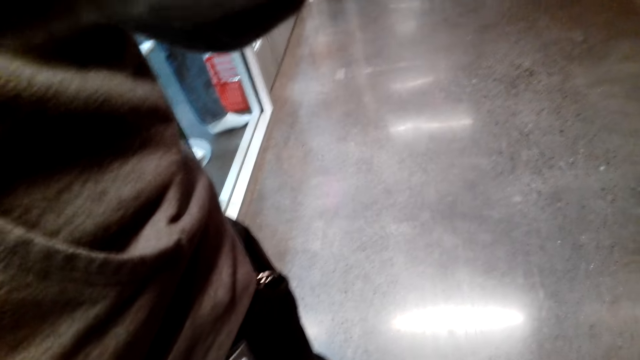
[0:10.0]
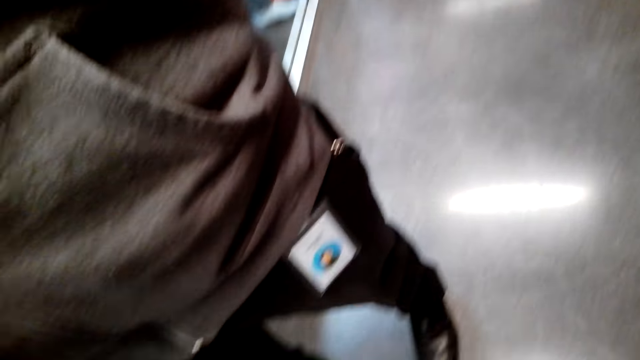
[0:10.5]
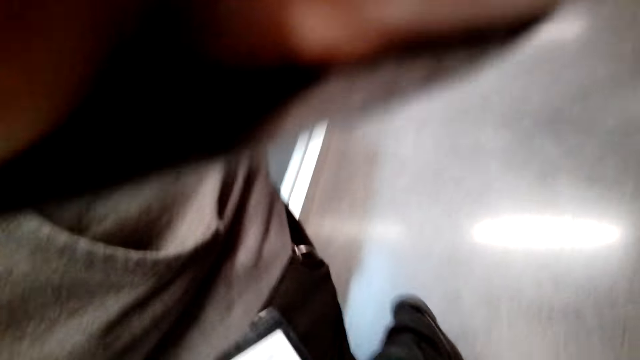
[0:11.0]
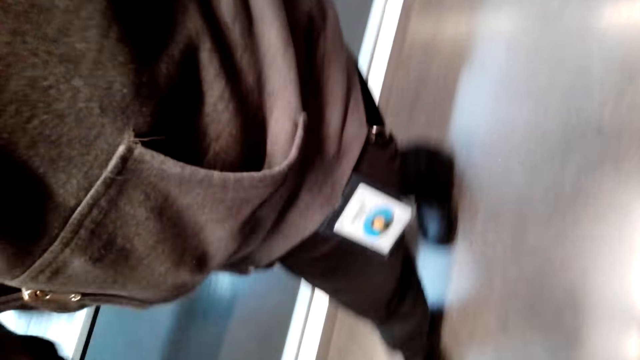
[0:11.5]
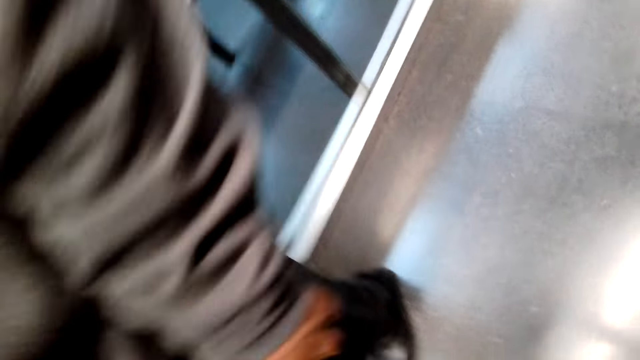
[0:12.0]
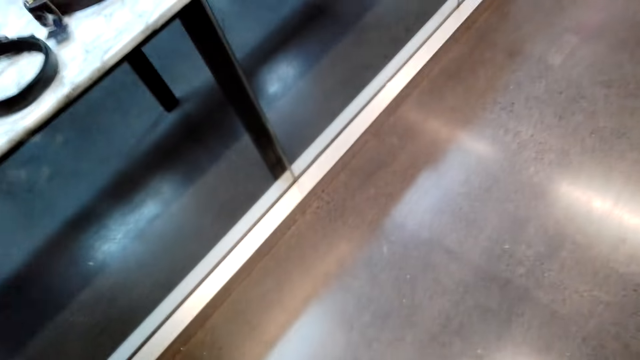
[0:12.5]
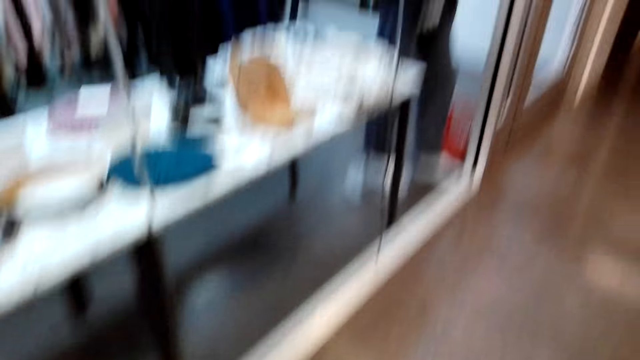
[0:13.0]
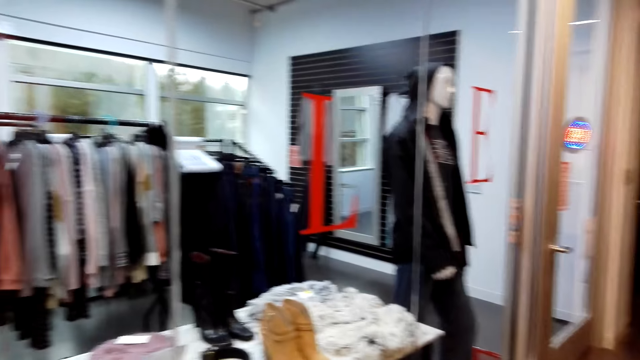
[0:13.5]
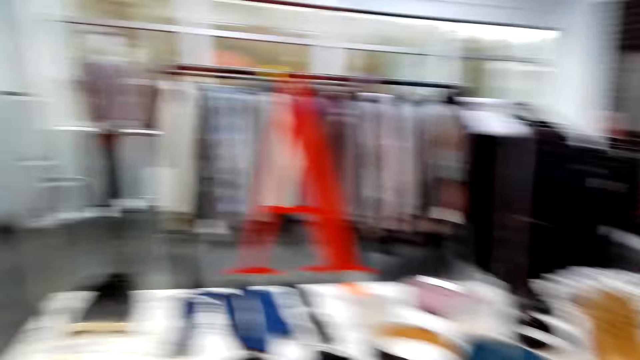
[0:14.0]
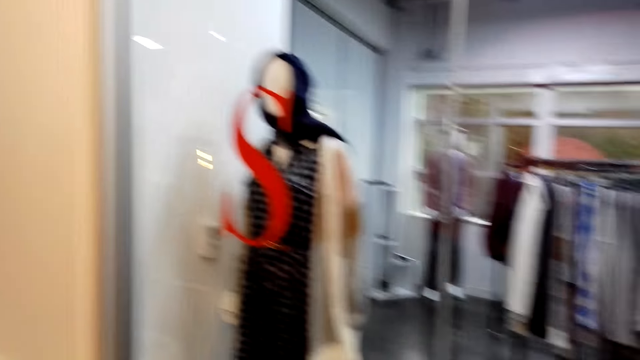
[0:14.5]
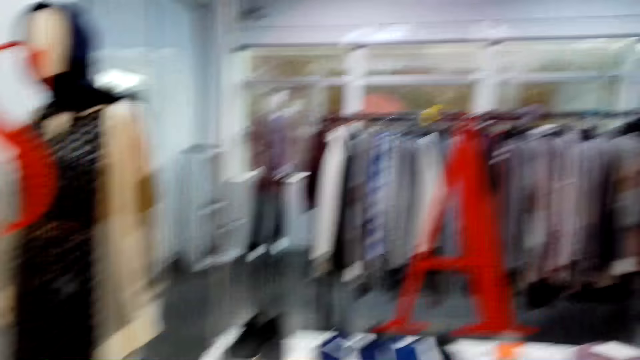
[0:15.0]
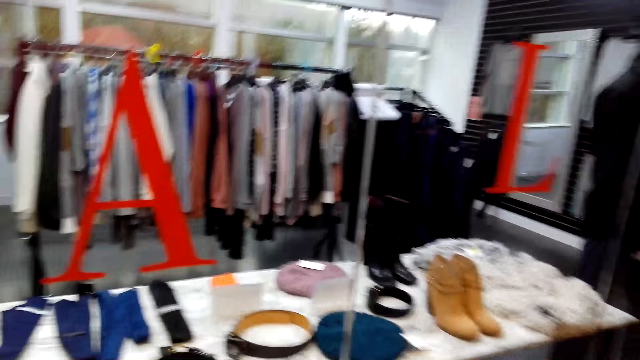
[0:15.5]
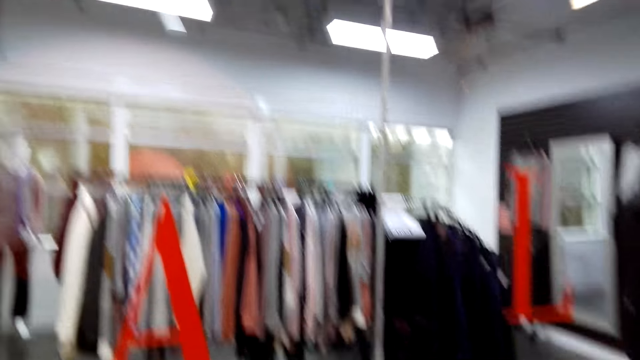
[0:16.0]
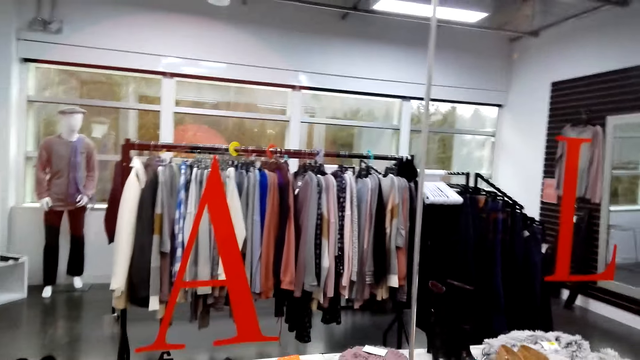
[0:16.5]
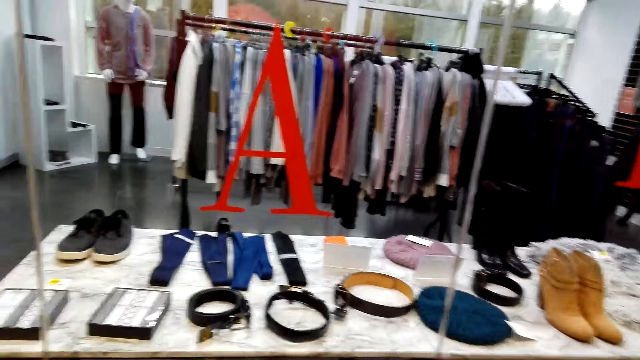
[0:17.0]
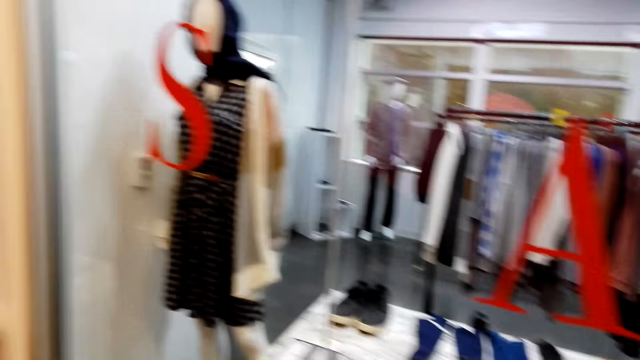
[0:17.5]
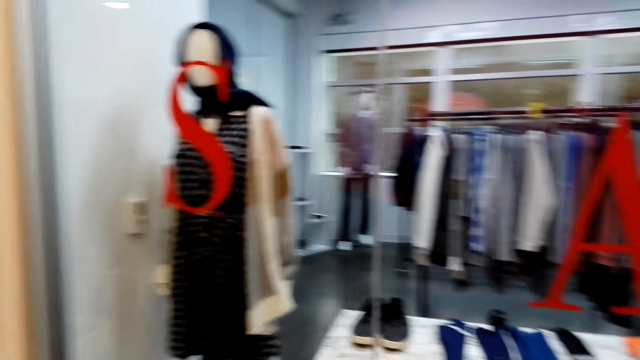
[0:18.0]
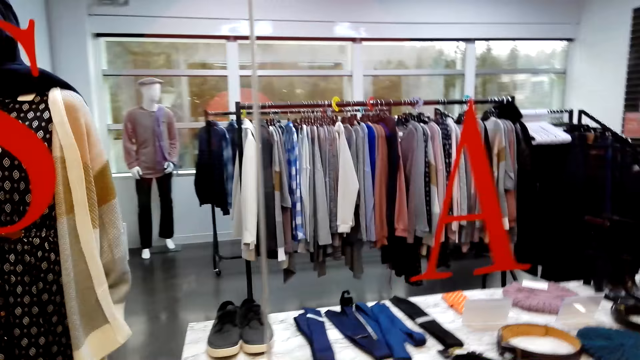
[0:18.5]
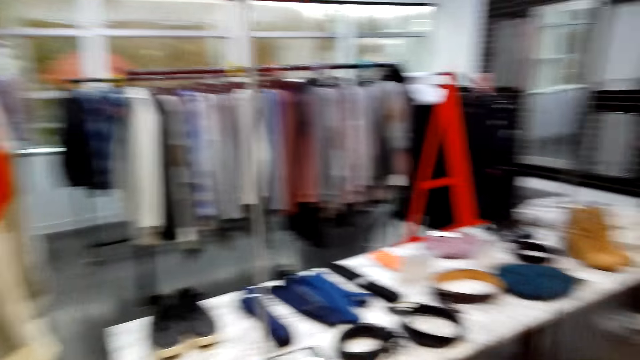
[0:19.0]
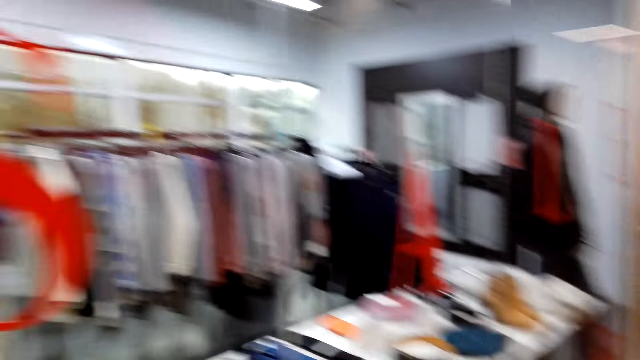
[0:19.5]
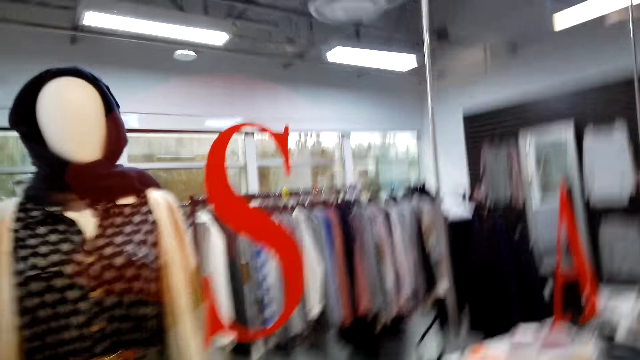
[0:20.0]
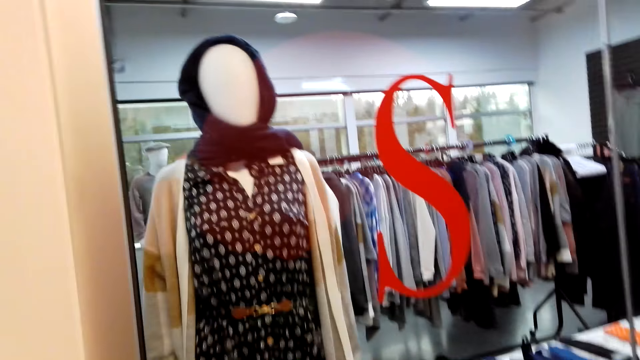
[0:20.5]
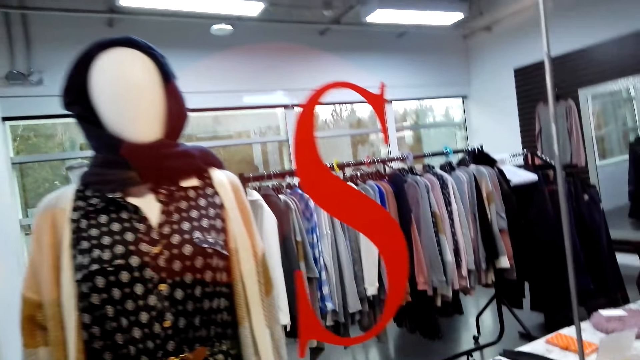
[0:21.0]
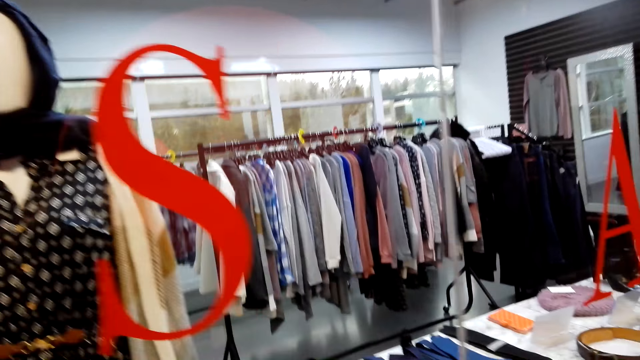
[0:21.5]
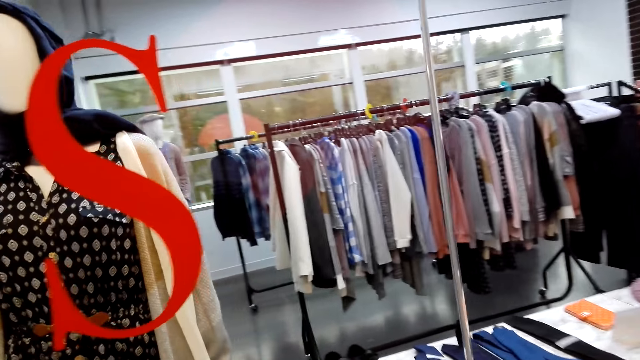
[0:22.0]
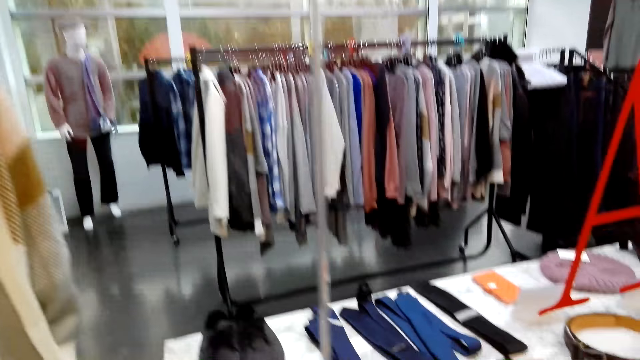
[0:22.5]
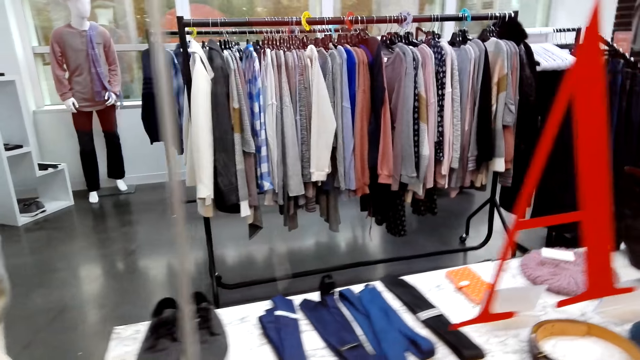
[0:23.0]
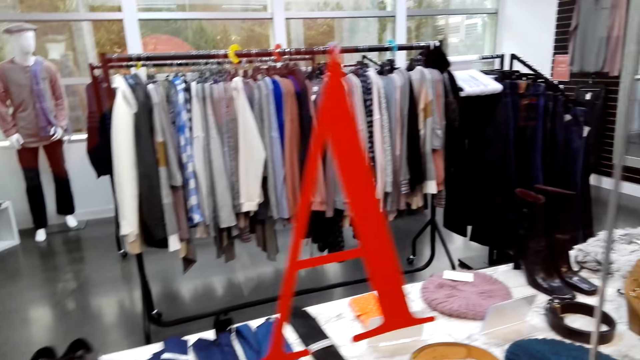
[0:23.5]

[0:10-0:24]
A man walks around. The camera wearer wears a camera. They look around. They look at the display. They move around.

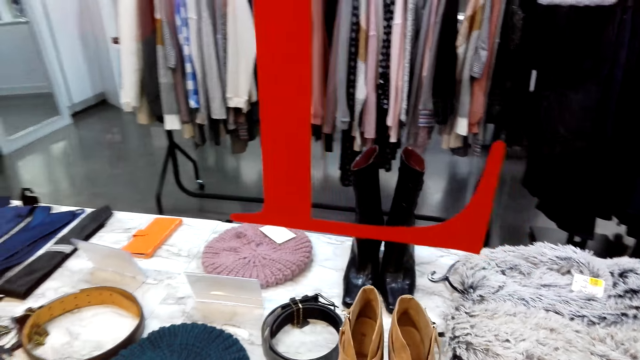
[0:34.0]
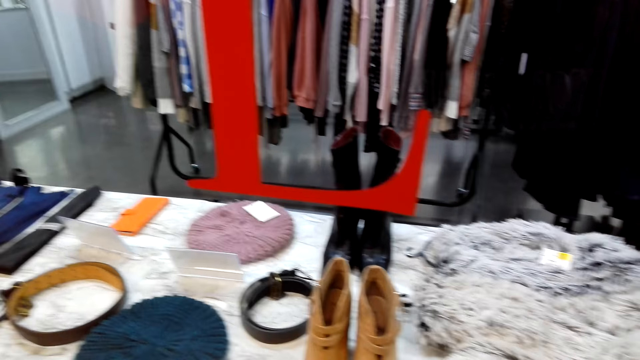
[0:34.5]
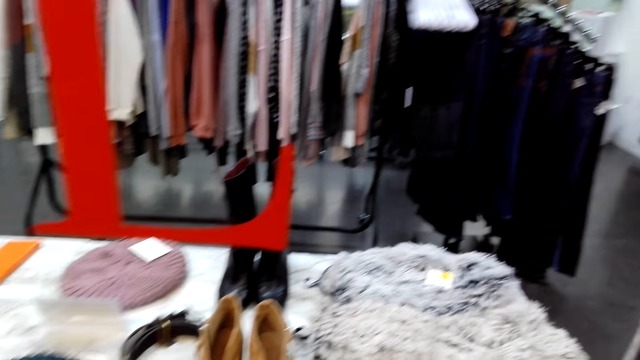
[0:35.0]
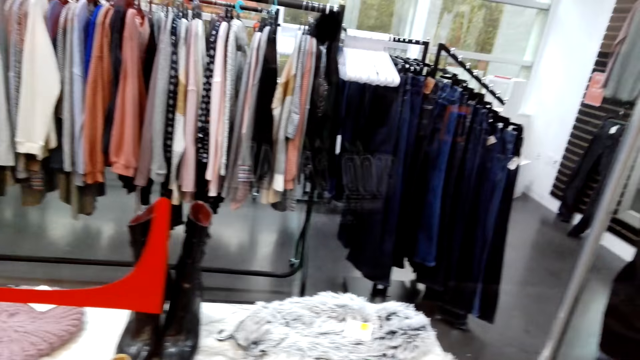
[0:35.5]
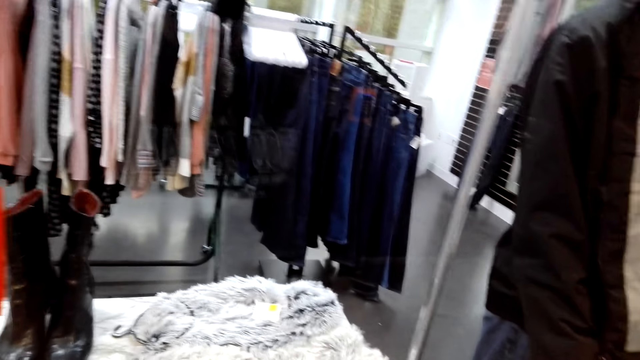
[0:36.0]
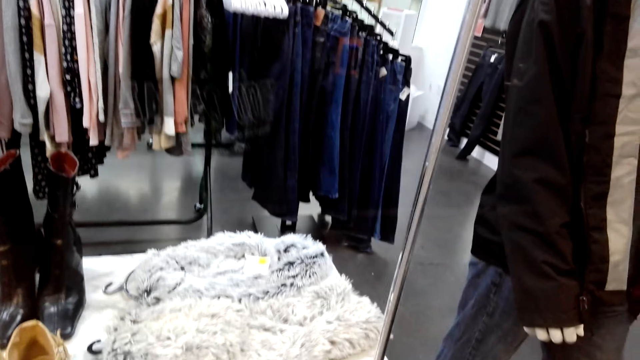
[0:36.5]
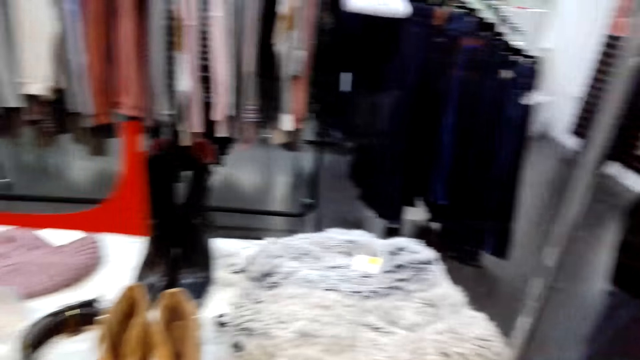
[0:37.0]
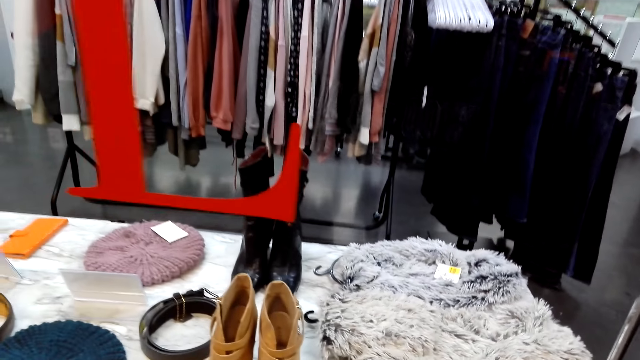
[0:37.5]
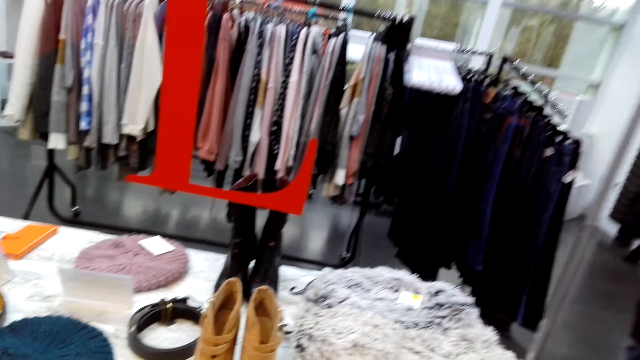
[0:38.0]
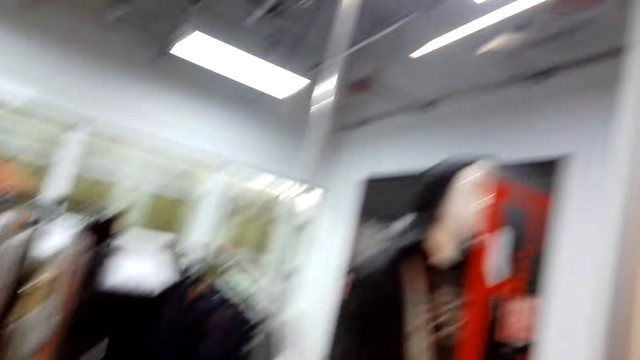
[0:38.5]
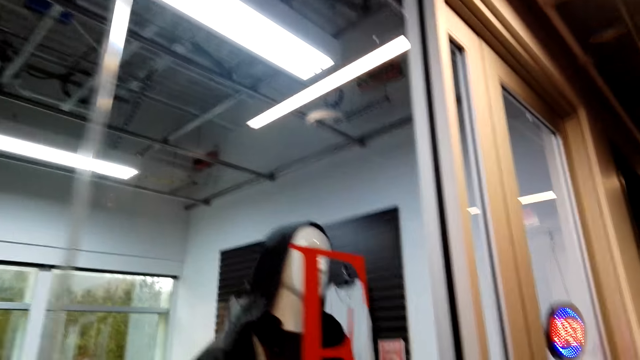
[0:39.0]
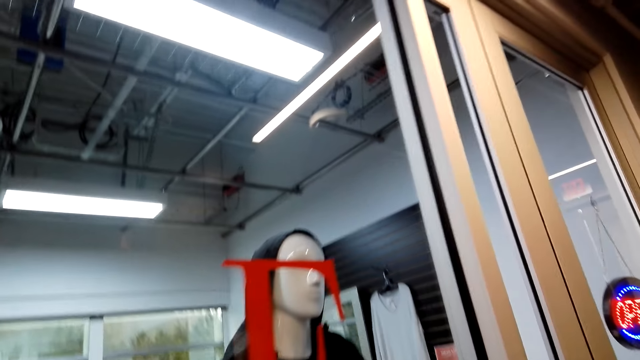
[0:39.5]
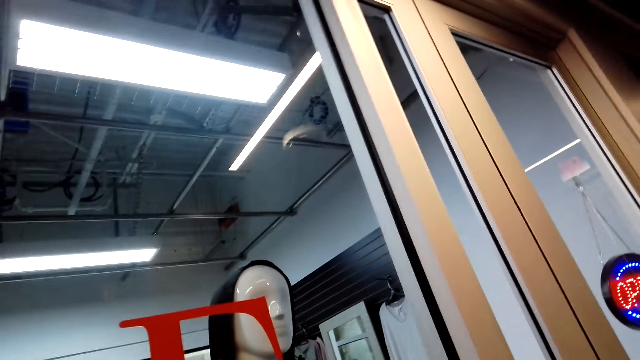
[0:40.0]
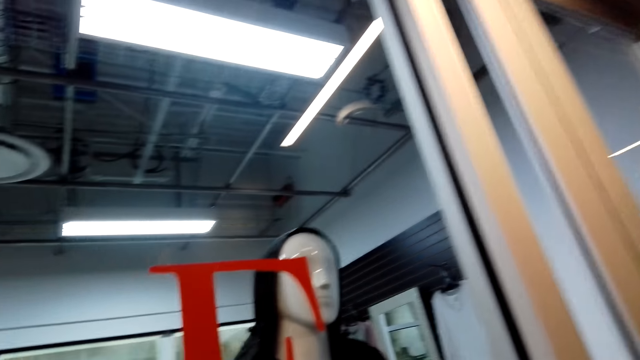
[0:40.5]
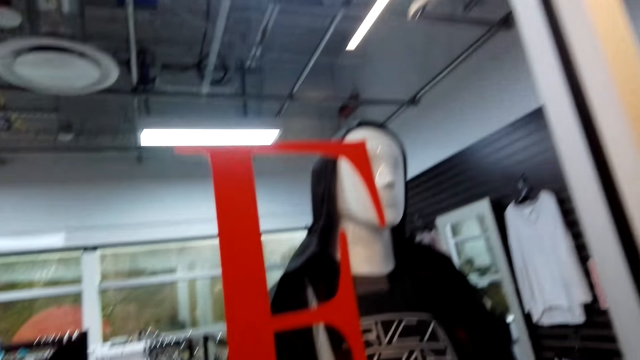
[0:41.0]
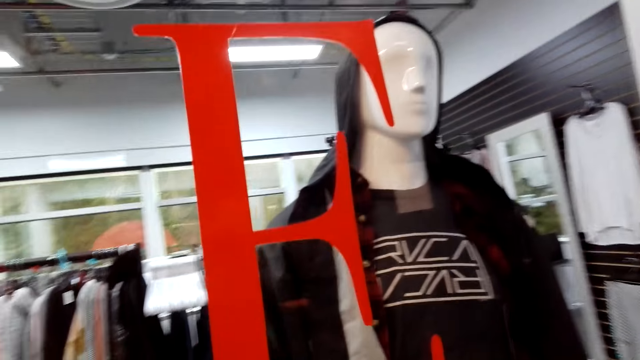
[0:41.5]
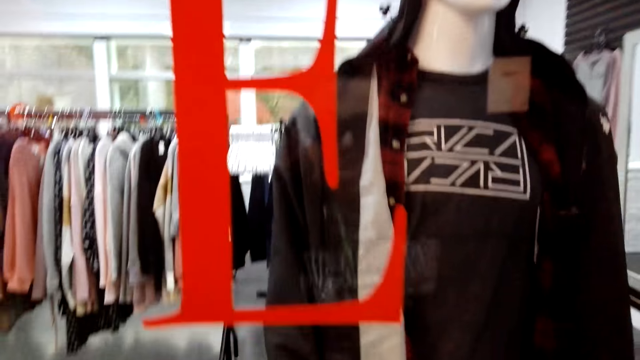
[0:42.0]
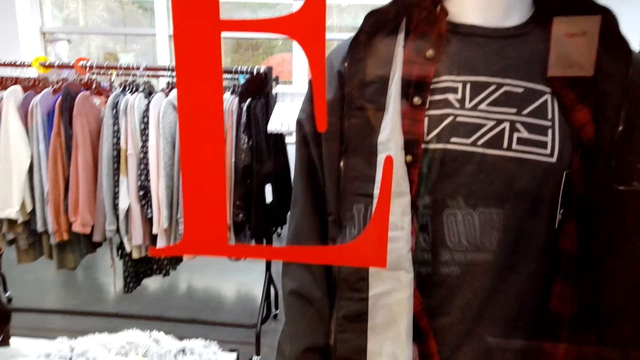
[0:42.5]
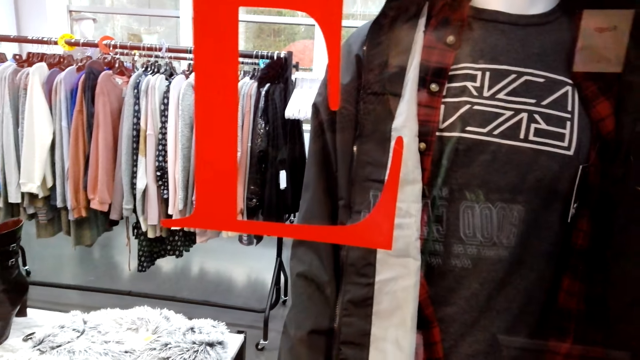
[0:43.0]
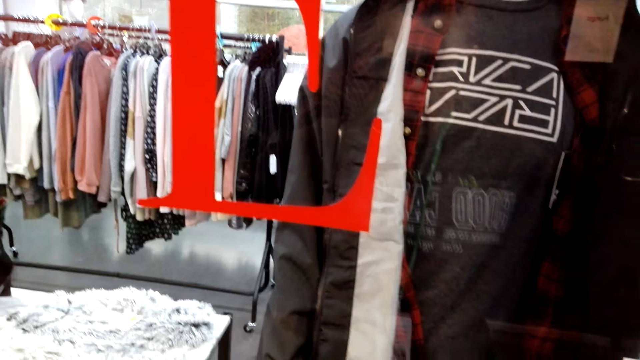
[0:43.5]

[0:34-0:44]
The camera wearer looks around. They look up. They look at the display.
